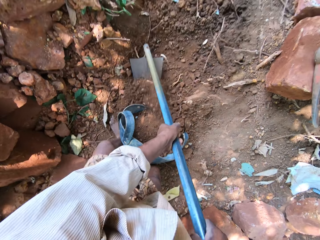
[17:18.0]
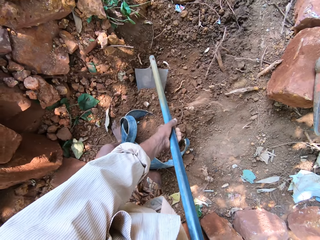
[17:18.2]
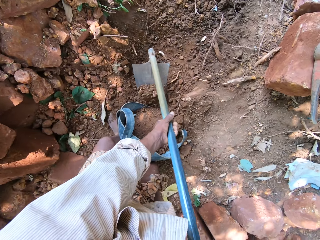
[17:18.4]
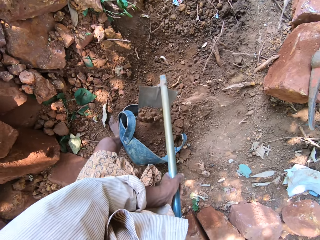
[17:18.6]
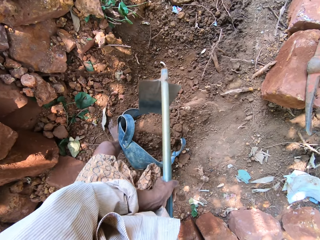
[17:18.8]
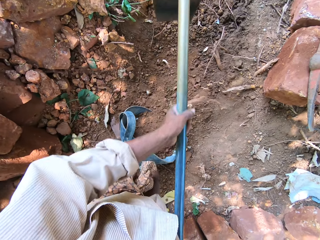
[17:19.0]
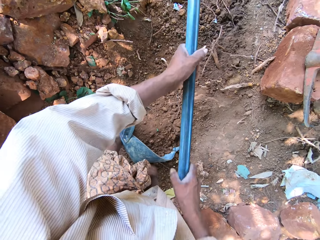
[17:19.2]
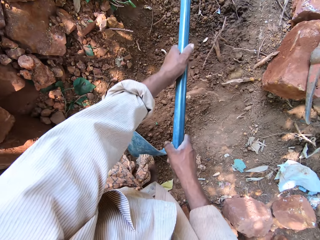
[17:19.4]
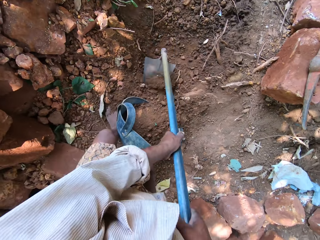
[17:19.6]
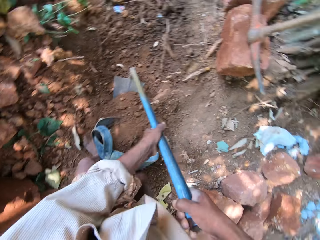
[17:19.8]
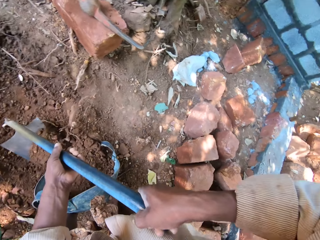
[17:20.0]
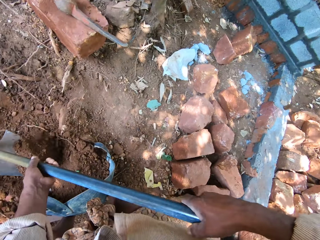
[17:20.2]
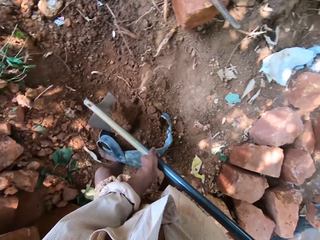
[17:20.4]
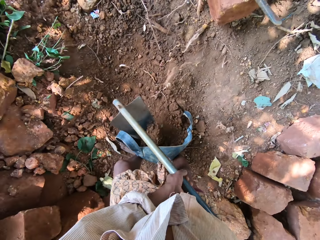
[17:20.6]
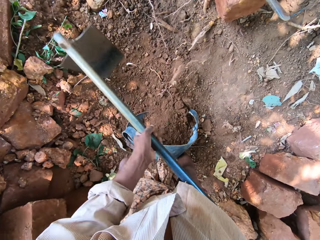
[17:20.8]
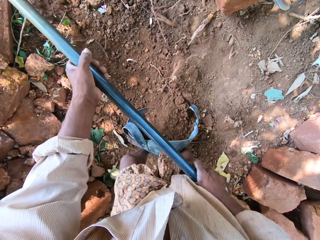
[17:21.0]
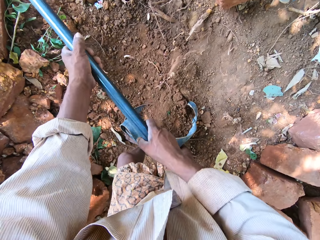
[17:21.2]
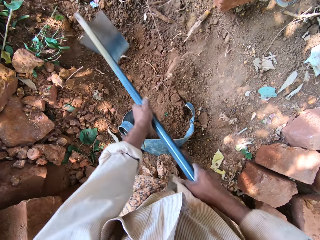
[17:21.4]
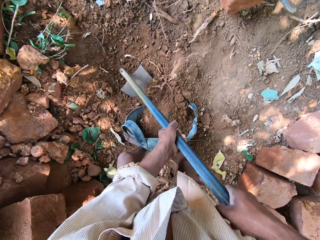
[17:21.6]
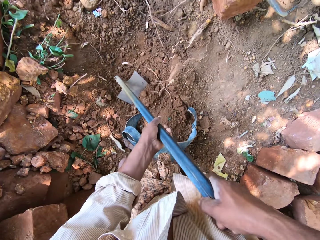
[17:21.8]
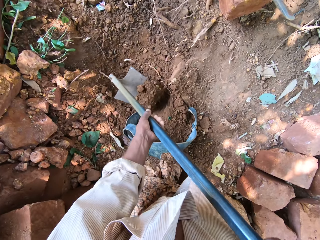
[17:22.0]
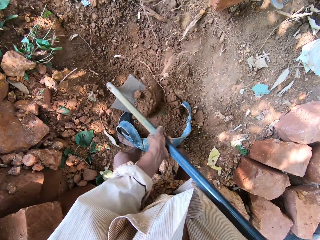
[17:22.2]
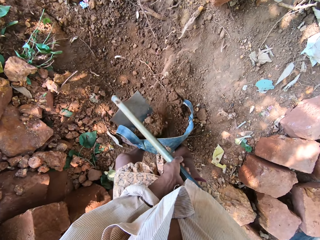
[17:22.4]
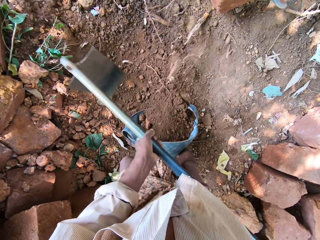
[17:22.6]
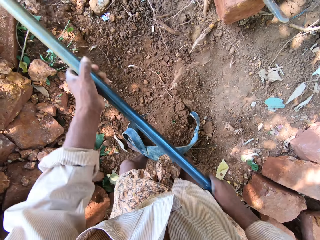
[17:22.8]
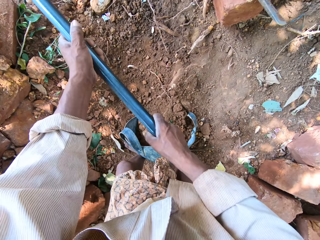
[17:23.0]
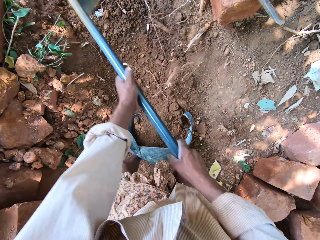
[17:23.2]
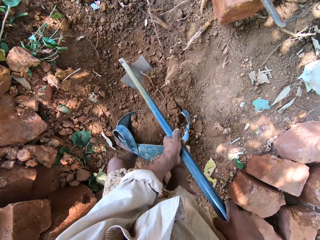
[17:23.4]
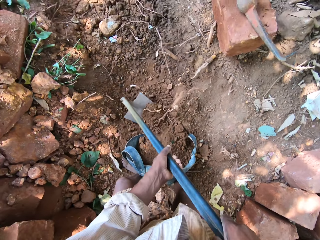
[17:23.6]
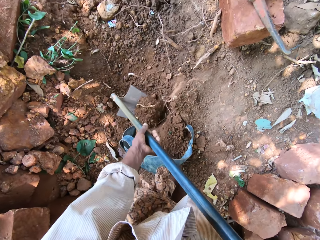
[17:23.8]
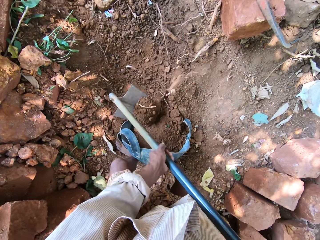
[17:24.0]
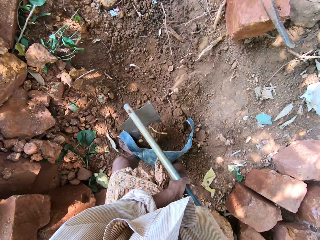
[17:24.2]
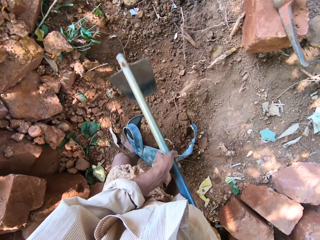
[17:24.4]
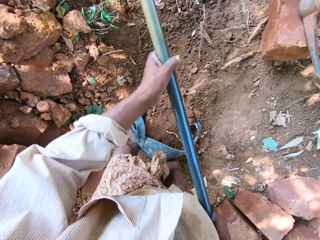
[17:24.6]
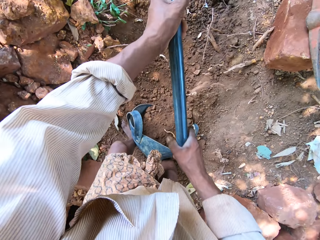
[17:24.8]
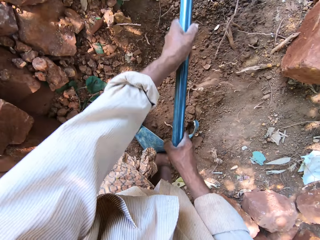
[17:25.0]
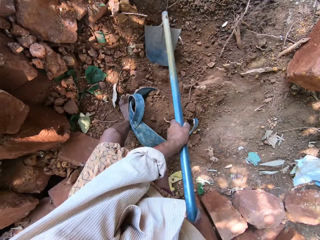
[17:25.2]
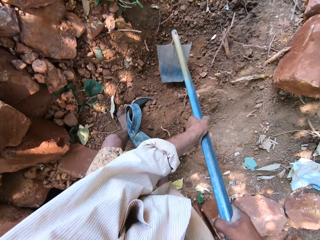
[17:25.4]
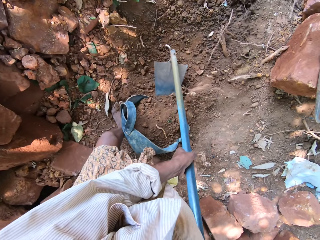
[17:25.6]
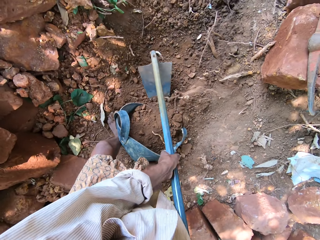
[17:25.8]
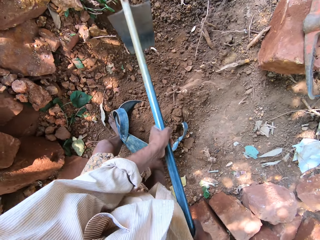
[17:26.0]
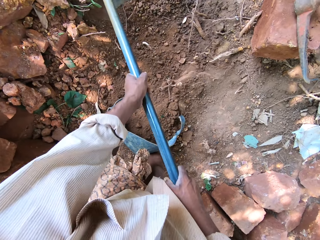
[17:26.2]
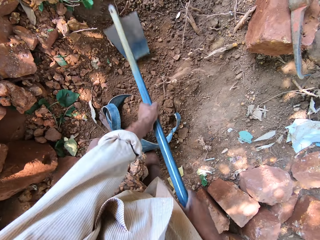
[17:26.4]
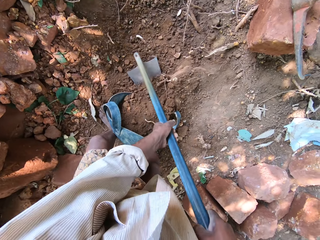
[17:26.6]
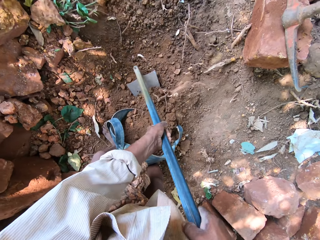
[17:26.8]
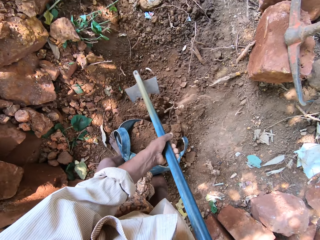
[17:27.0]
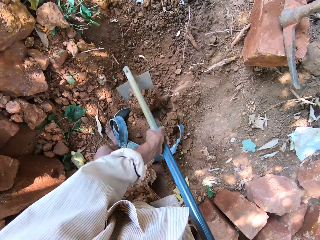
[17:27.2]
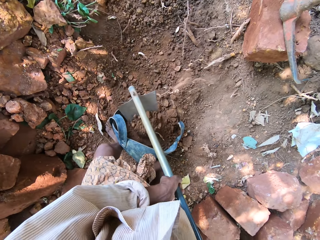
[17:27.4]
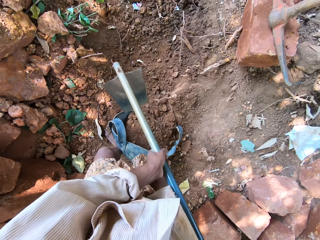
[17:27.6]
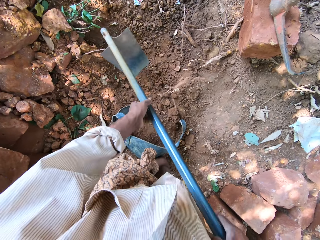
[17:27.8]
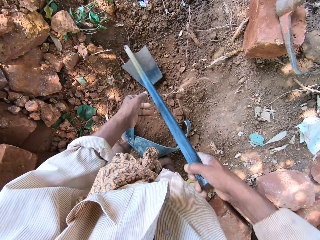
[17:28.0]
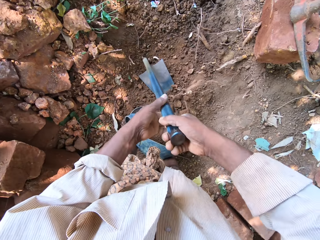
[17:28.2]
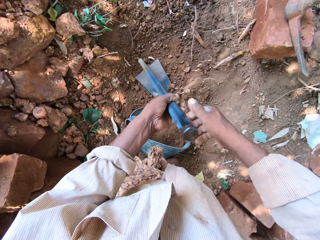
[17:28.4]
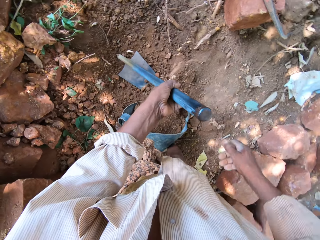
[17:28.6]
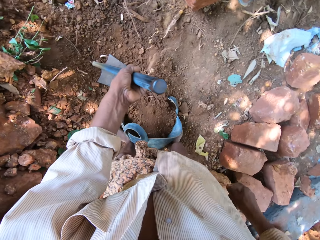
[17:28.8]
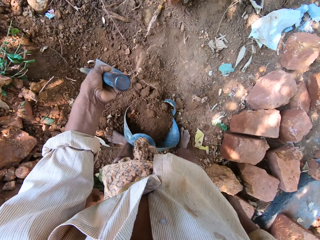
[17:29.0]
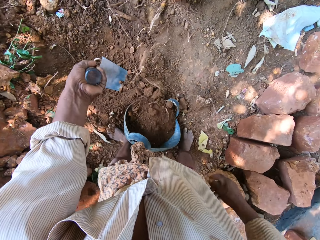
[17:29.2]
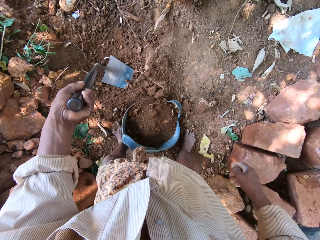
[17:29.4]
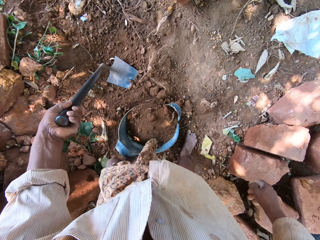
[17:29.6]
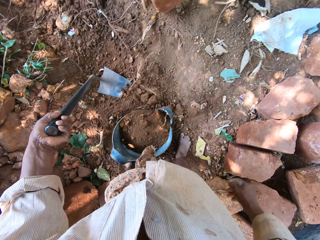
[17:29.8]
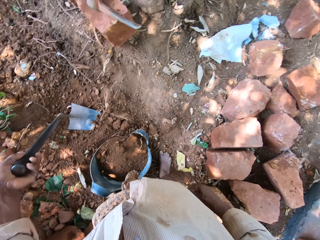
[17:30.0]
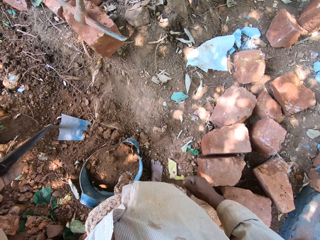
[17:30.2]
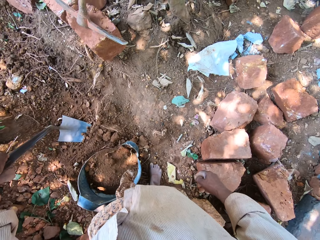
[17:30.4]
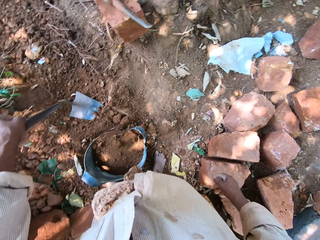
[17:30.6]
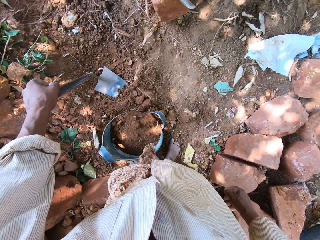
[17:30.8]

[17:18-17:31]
The camera wearer digs the ground with the hoe in both hands. He pours sand in the bucket with the hoe in both hands. He digs the ground with the hoe in both hands. He pours sand in the bucket with the hoe in both hands. He digs the ground with the hoe in both hands. He pours sand in the bucket with the hoe in both hands. He digs the ground with the hoe in both hands. He pours sand in the bucket with the hoe in both hands. He digs the ground with the hoe in both hands. He pours sand in the bucket with the hoe in both hands. He drops the hoe on the ground with his right hand. He passes the hoe from his right hand to his left hand.

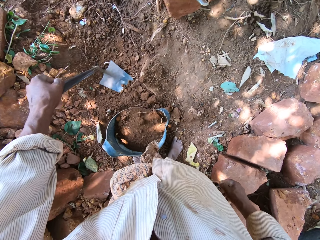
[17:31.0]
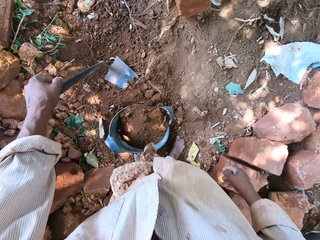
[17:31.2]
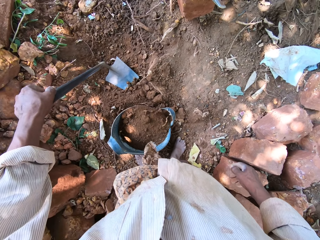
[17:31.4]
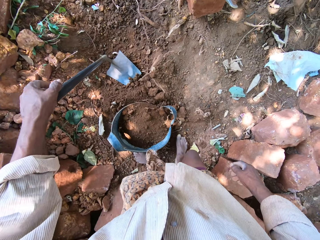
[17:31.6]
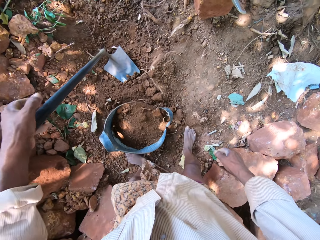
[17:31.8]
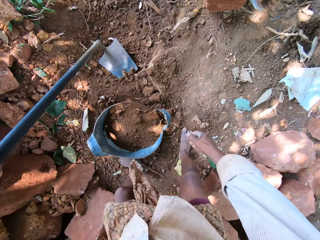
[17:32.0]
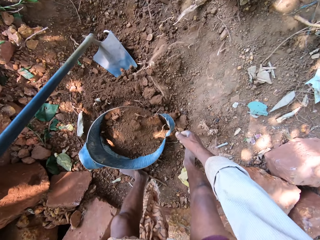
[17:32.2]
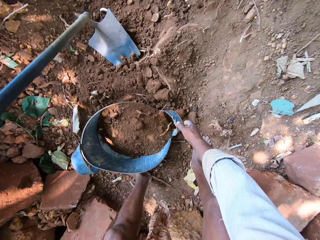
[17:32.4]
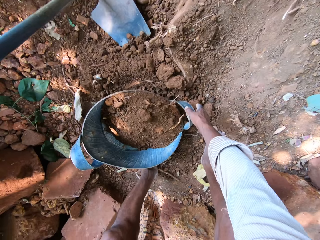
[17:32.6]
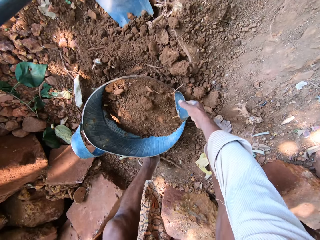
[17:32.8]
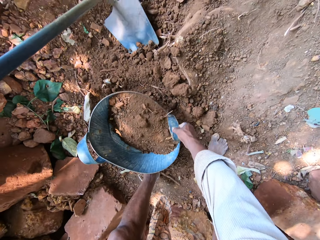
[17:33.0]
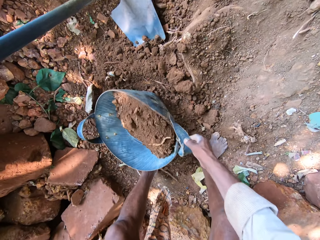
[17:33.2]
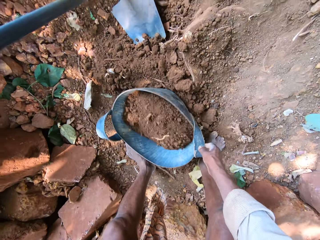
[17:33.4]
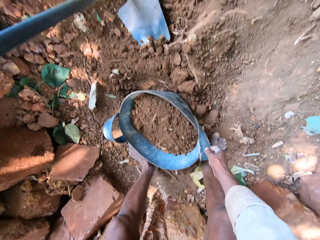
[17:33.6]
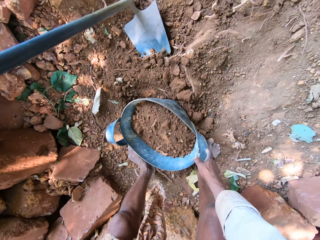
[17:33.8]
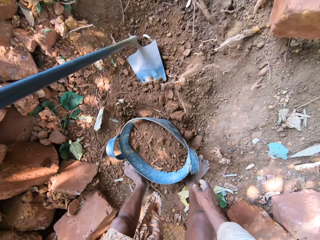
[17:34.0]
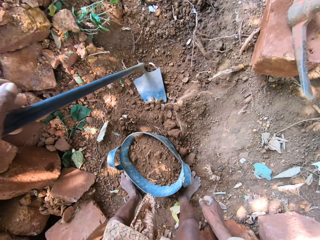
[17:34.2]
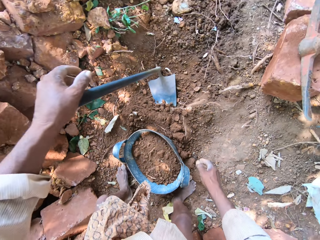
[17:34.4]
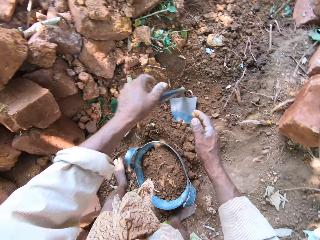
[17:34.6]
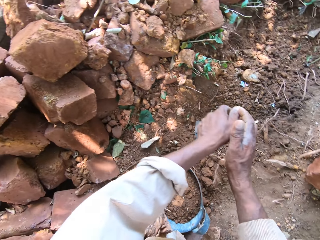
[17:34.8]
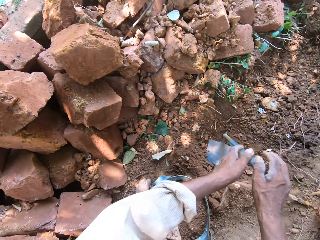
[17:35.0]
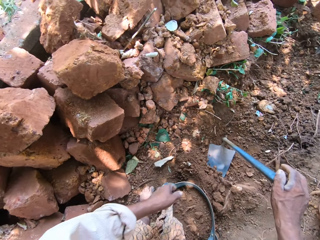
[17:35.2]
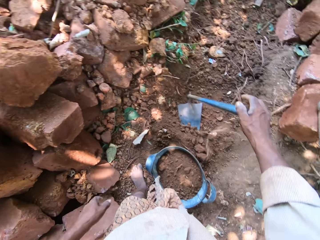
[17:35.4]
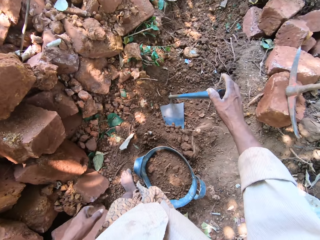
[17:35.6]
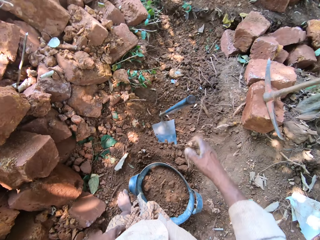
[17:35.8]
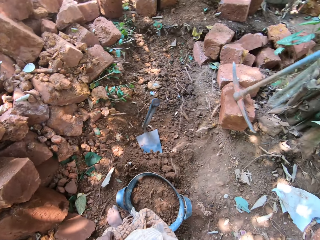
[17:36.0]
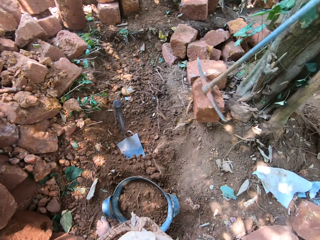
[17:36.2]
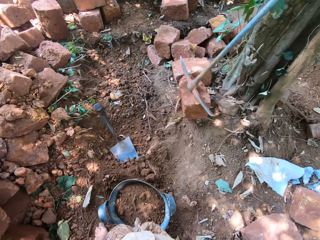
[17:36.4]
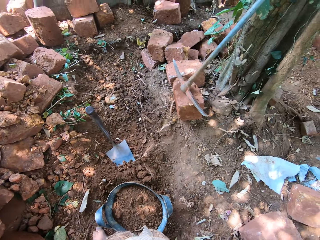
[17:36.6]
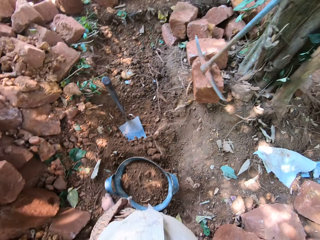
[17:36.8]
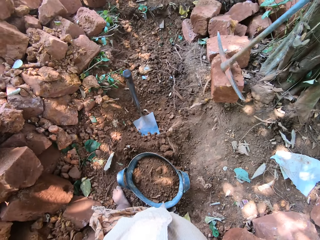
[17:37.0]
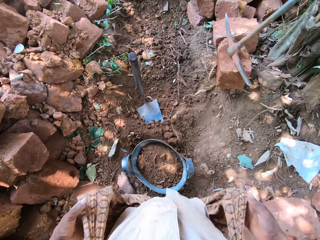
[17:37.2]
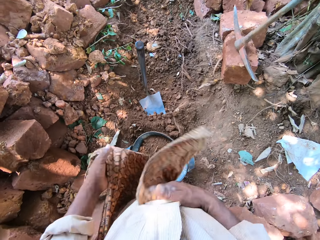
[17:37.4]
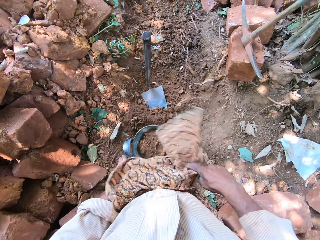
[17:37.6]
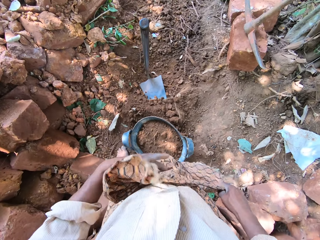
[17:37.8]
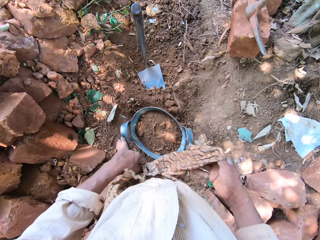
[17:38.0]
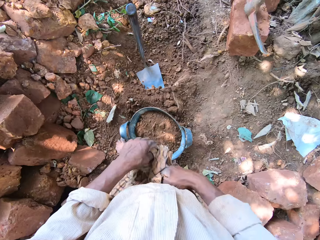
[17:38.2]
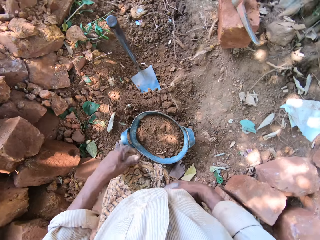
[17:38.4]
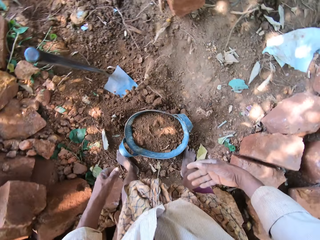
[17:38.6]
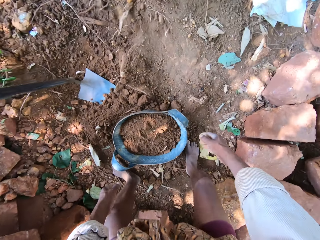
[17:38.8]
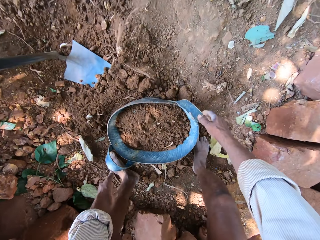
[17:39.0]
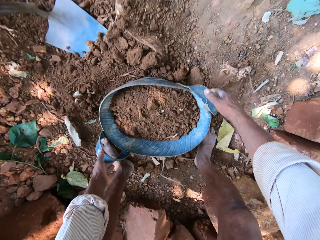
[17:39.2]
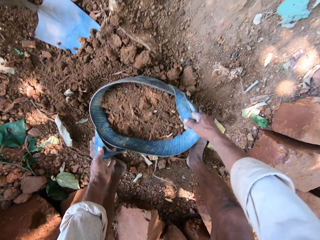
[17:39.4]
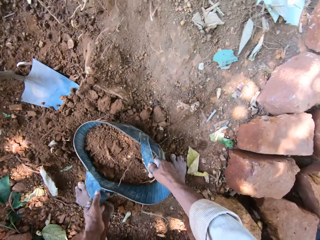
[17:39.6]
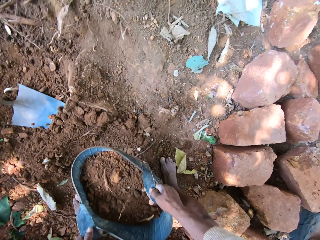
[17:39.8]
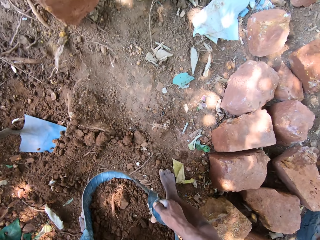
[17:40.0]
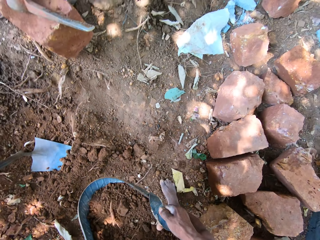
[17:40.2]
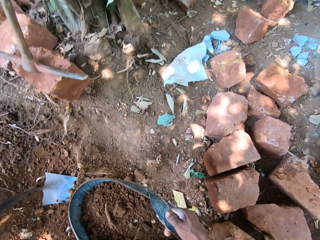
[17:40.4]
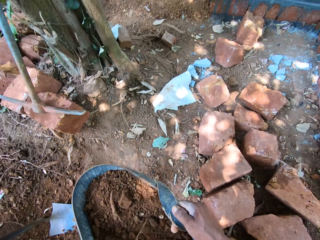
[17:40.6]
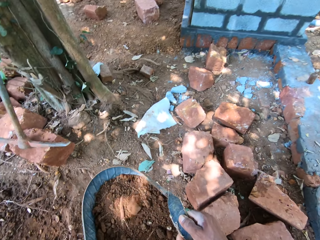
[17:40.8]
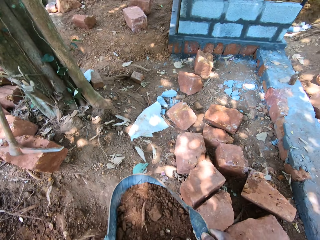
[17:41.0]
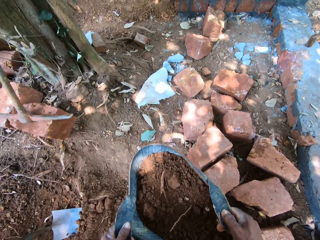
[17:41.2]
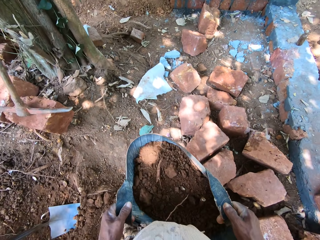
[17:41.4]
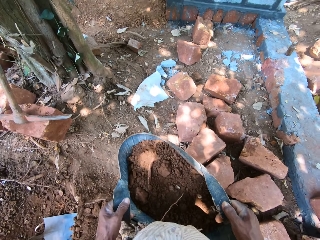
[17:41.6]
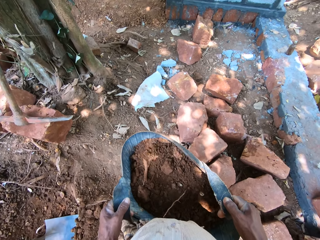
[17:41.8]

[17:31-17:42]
The camera wearer arranges the bucket on the ground with his right hand. He passes the hoe from his left hand to his right hand. He adjusts his cloth with both hands. He places the hoe on the ground. He ties the cloth. He lifts the bucket with the soil from the ground with both hands. He interacts with a man. He walks towards a cage. He speaks.
